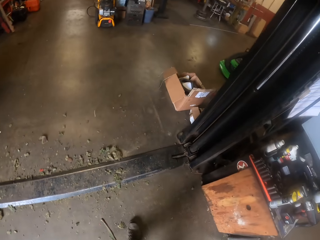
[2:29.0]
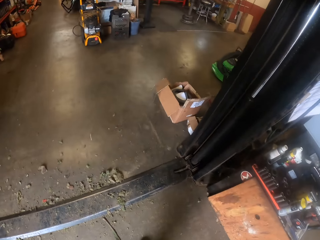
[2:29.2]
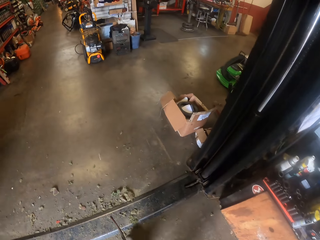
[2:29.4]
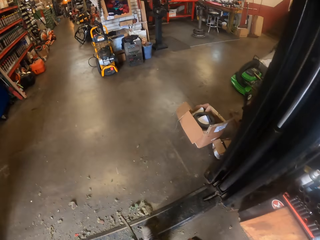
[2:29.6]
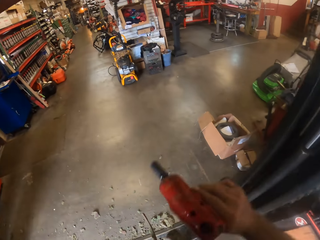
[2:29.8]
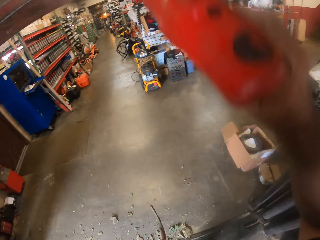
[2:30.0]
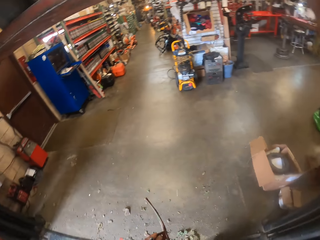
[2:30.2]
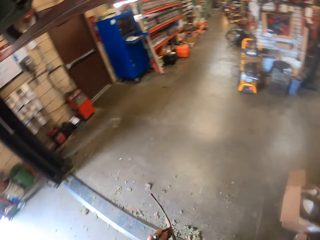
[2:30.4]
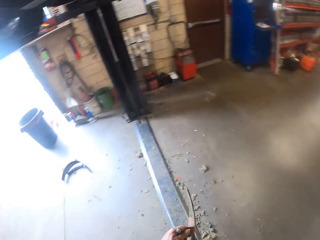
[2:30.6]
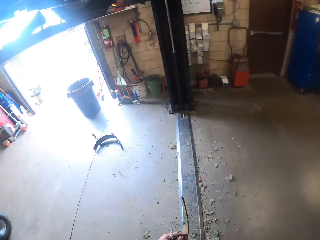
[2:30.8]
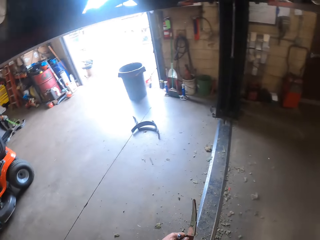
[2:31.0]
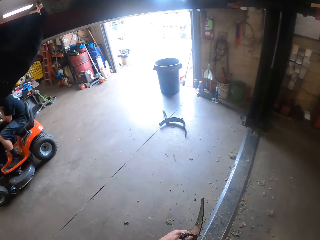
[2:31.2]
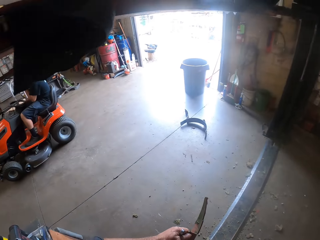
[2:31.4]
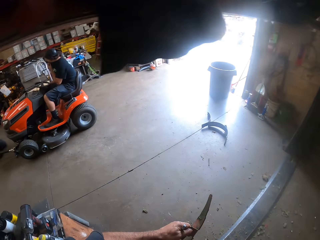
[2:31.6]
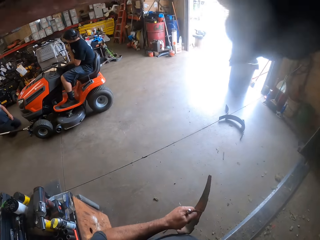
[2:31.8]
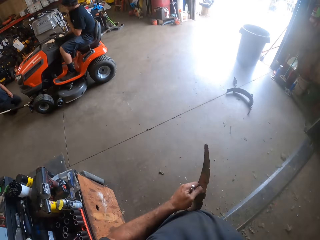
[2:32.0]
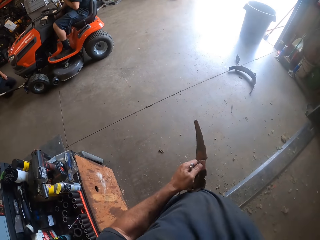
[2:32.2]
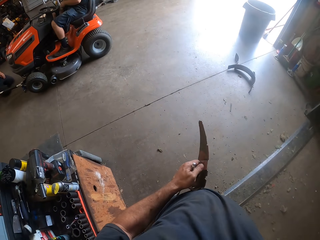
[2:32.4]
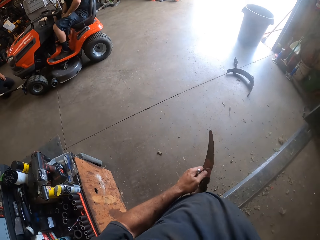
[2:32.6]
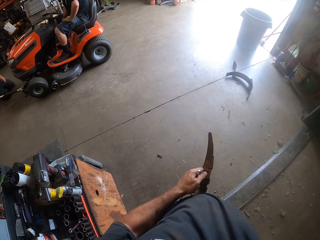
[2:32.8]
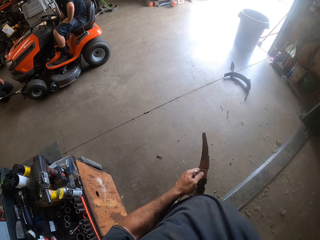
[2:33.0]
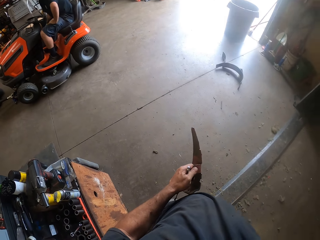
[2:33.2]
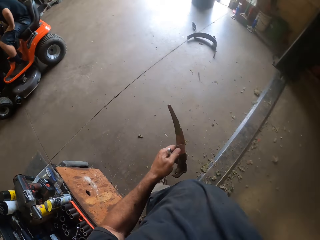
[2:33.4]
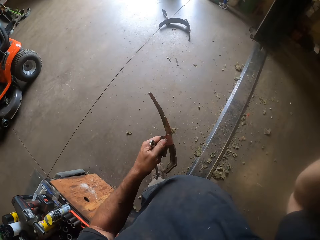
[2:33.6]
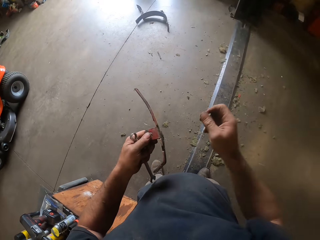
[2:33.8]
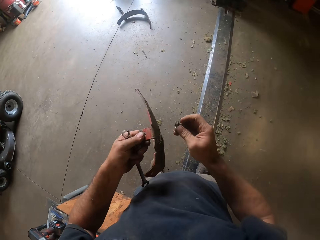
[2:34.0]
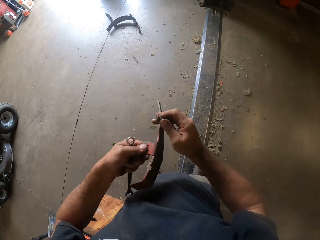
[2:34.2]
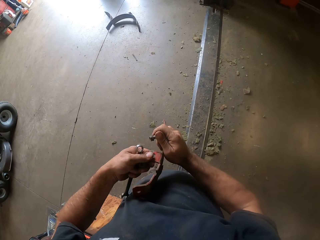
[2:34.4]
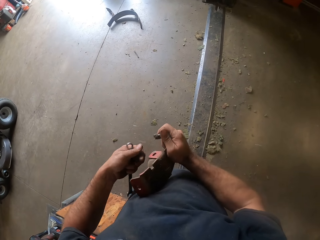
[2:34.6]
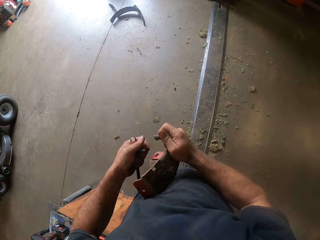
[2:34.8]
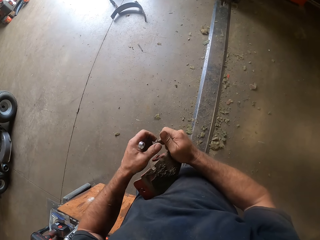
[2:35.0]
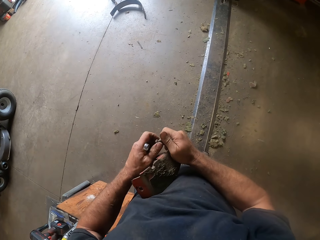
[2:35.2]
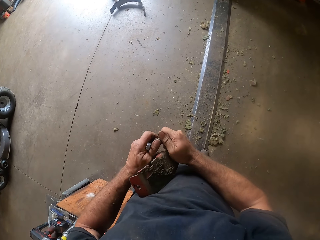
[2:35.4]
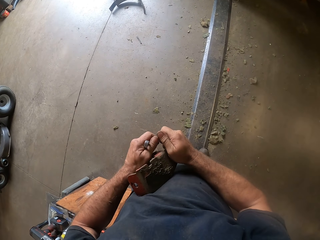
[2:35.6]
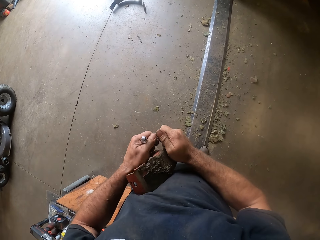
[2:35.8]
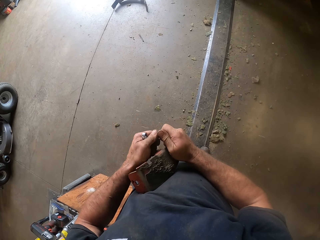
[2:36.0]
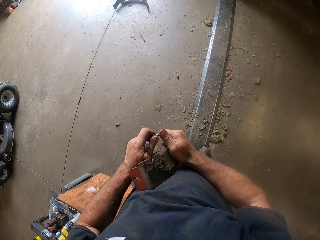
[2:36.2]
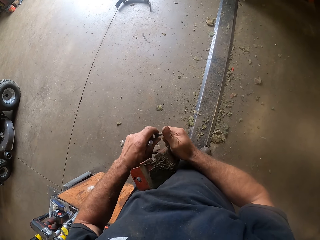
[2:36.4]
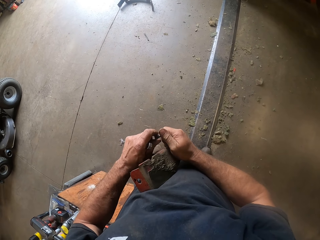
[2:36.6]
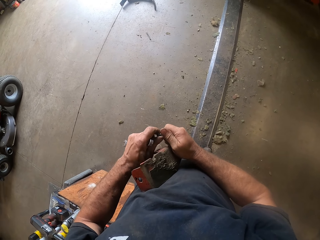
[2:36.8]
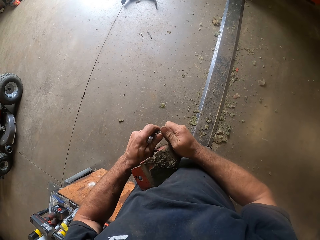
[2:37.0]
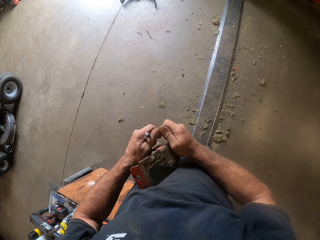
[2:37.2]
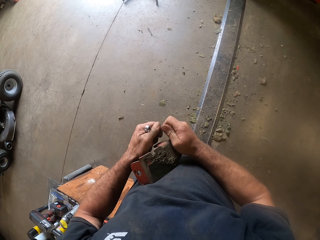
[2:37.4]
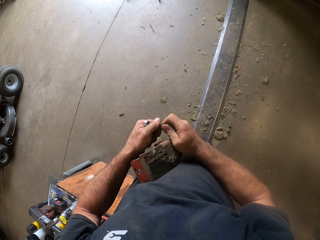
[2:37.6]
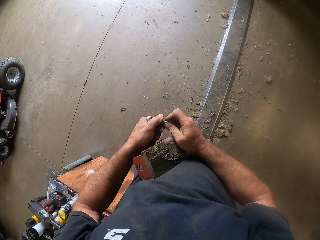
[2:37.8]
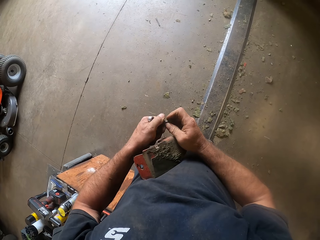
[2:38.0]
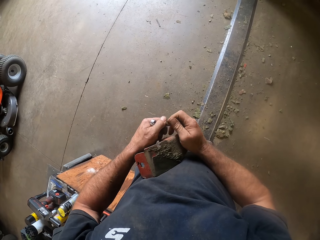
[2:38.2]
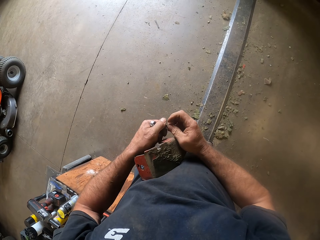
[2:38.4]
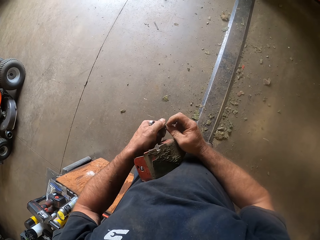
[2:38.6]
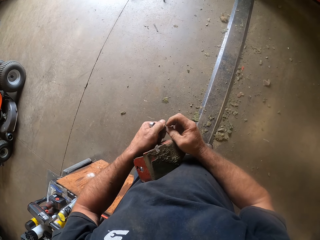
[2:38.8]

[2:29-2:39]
The camera wearer raises the drill up. He drops the combi drill on the rail of the car lifter with his right hand. He picks up a bolt and nut from the rail of the car lifter with his right hand. He removes his right hand from underneath the lawn mower. He holds the part with both hands. He removes the nut on the bolt in his left hand with both hands. He loosens the nut on the bolt.

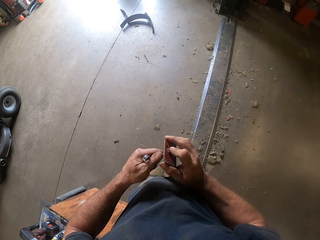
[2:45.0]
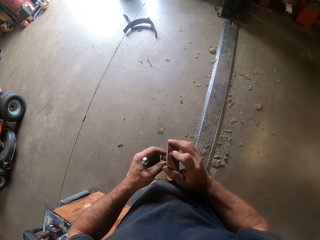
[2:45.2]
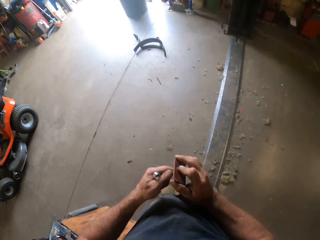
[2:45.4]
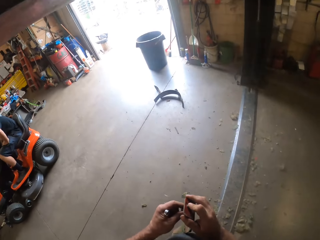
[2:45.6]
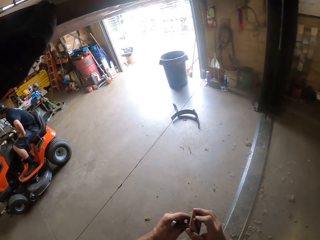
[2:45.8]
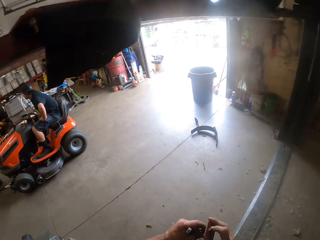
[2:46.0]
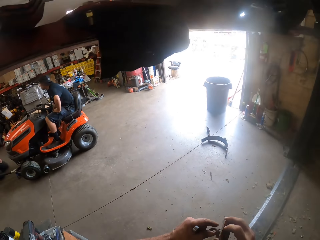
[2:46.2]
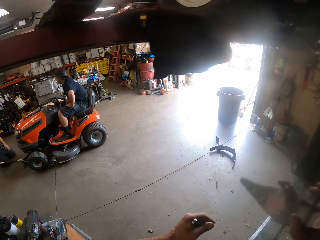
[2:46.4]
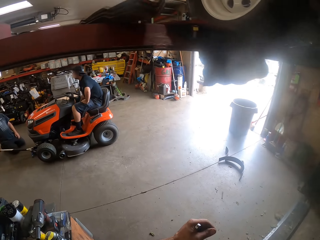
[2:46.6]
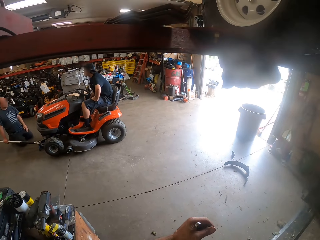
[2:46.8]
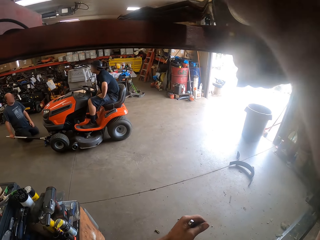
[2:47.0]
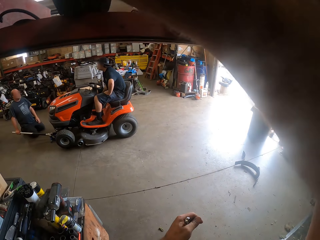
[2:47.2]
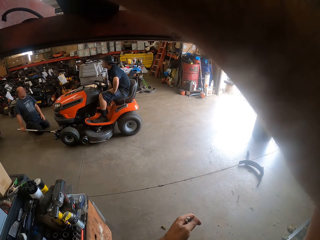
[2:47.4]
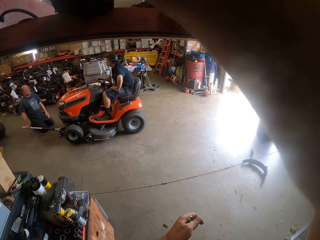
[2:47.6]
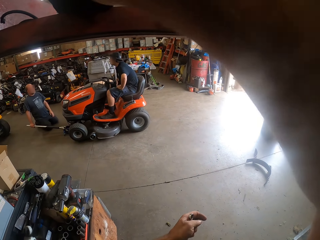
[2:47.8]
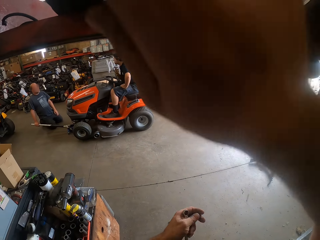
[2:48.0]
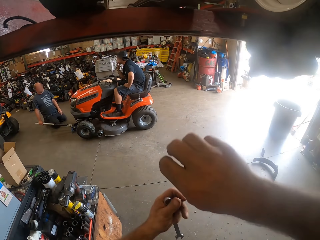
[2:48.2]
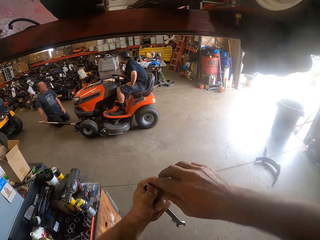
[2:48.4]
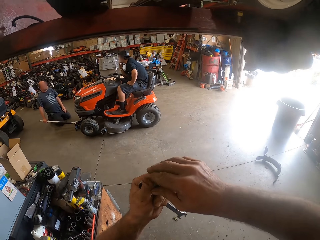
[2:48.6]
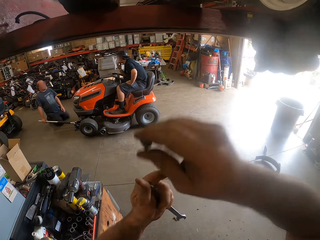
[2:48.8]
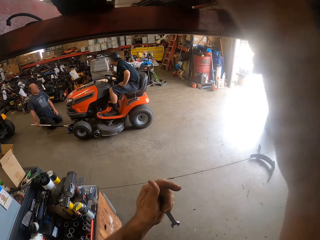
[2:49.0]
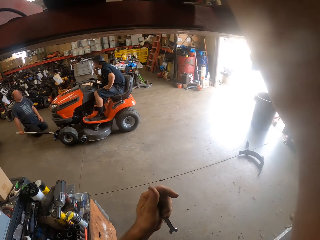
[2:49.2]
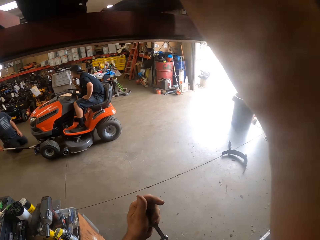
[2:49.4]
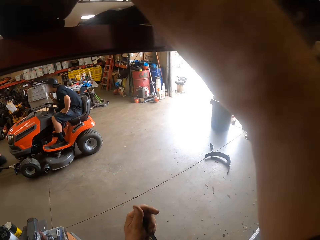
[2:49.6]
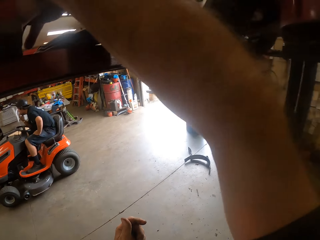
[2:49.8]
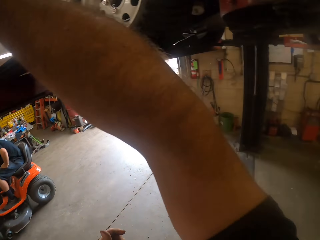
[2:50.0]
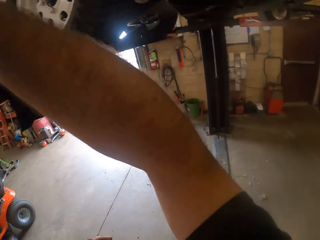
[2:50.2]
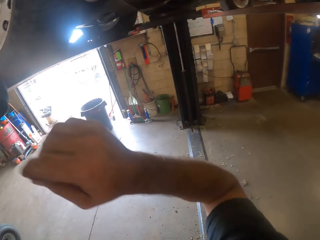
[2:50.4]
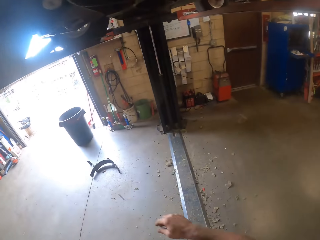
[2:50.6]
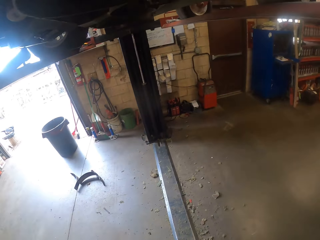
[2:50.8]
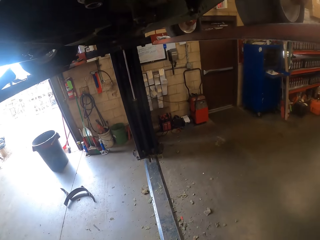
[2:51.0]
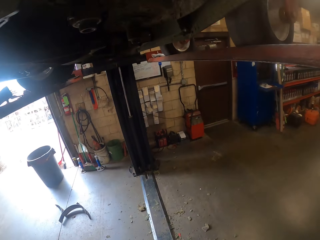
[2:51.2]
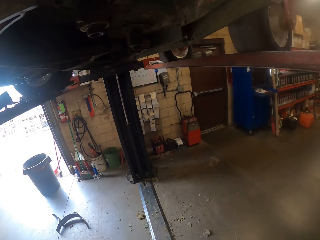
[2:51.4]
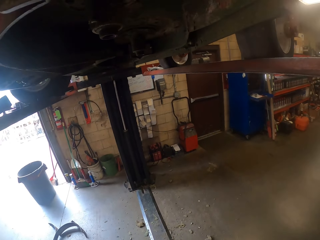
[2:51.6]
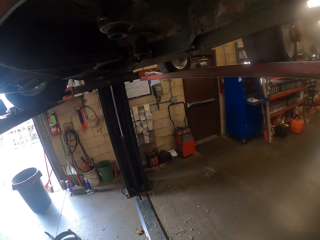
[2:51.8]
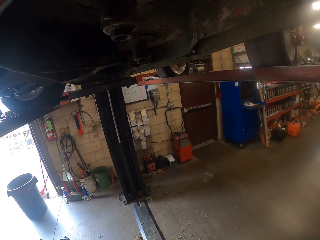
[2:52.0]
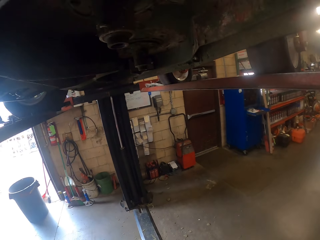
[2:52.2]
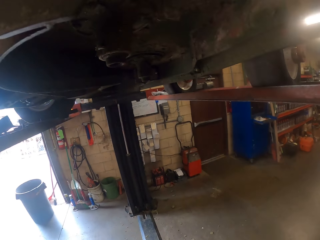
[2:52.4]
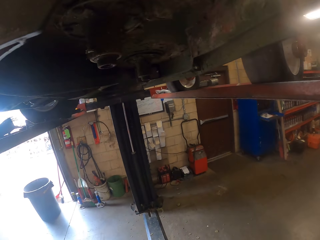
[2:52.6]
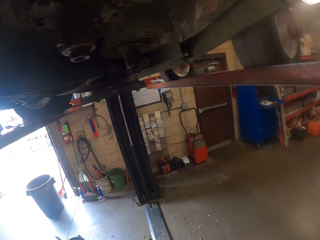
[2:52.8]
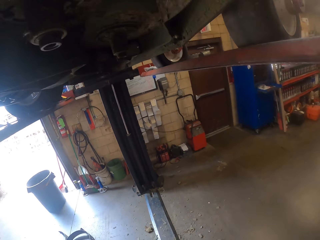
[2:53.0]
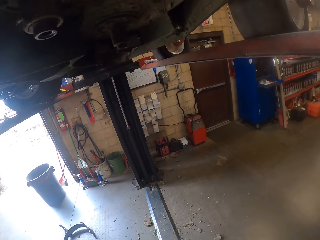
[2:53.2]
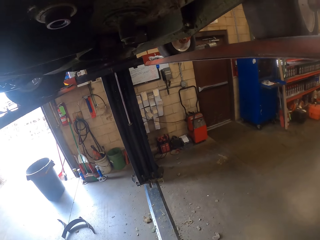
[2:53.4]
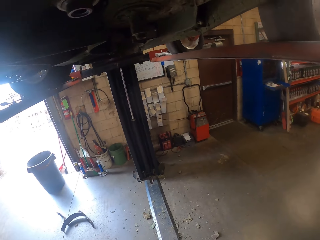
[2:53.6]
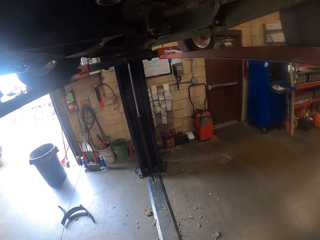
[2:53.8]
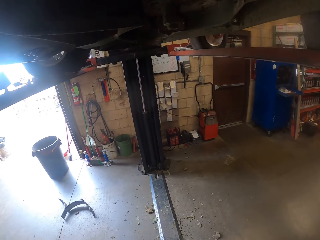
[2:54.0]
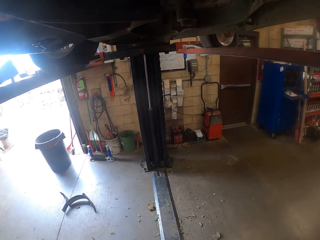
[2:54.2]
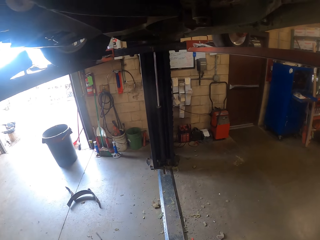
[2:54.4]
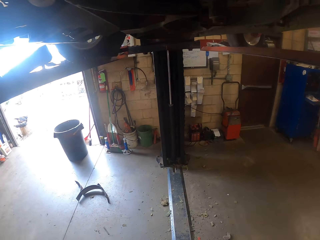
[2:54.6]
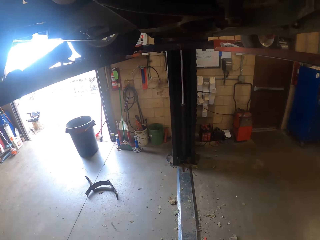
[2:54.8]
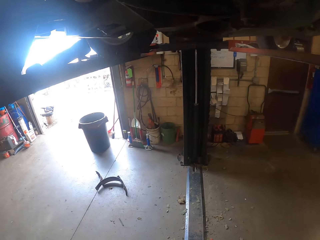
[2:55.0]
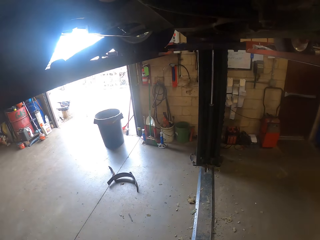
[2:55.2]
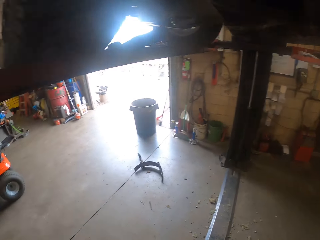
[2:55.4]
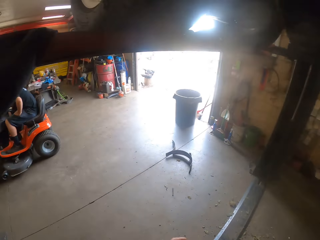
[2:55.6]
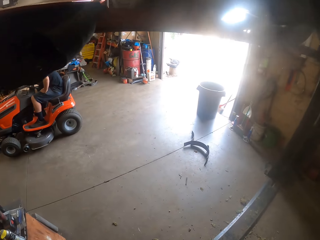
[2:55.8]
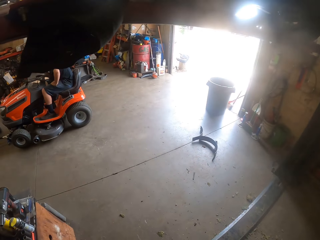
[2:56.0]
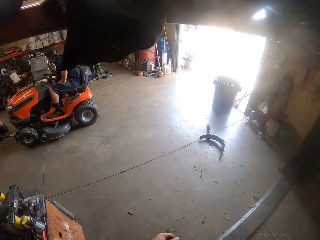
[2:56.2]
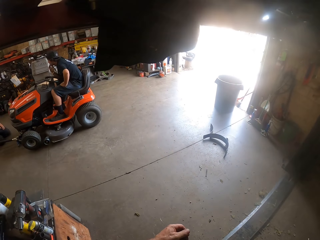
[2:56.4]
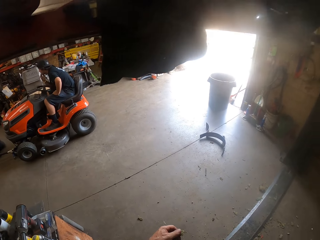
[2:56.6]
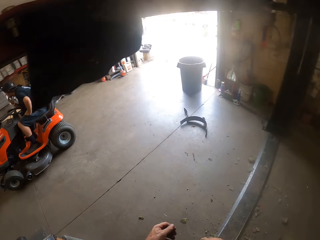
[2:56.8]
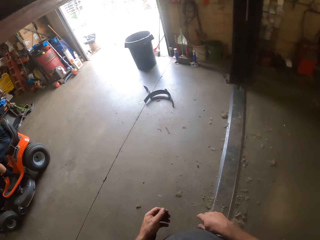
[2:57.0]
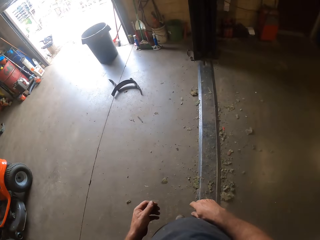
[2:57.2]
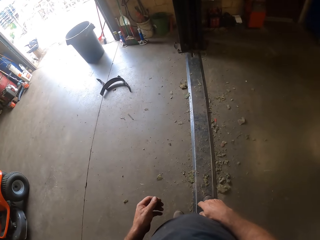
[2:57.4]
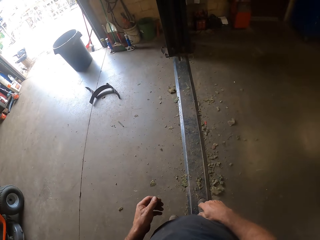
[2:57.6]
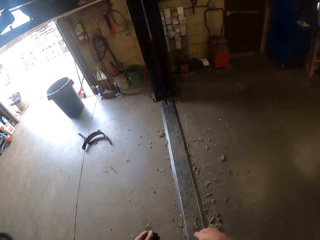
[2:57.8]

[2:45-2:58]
The camera wearer lifts the spare. He drops the part on the rail of the car lifter. He takes a nut from the left hand. He passes the nut from his left to right hand. He drops the nut on the rail of the car lifter. He fixes the car. He looks around.
